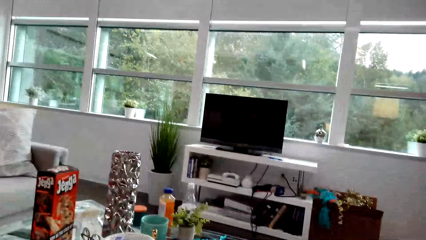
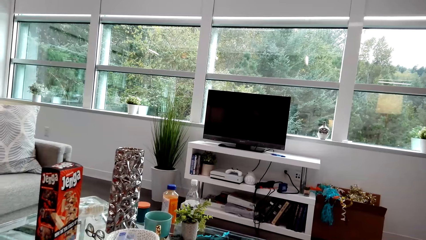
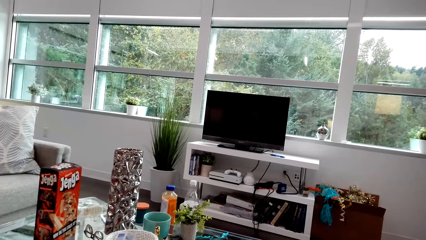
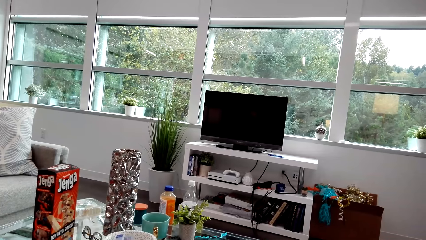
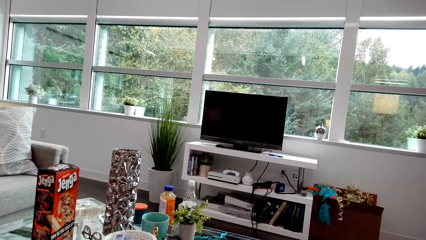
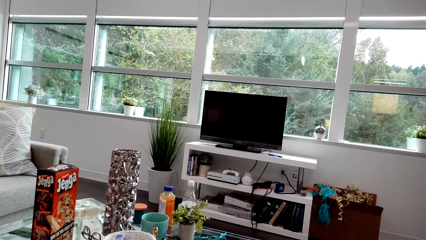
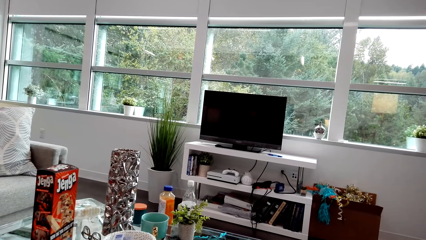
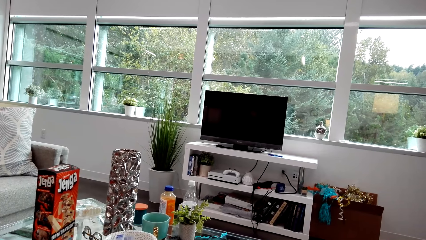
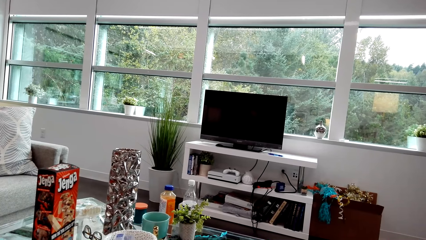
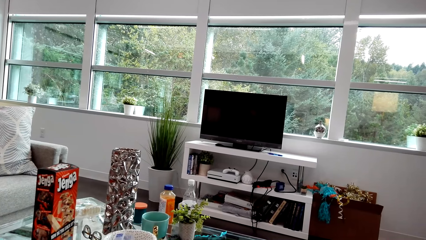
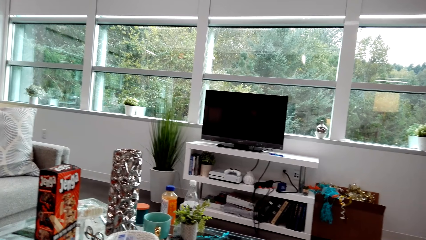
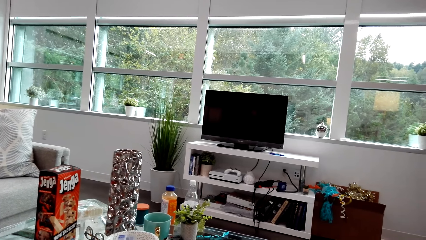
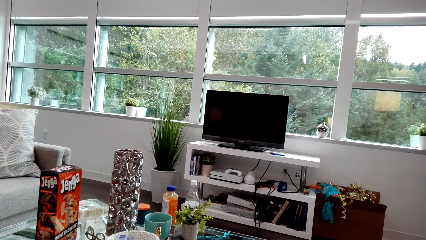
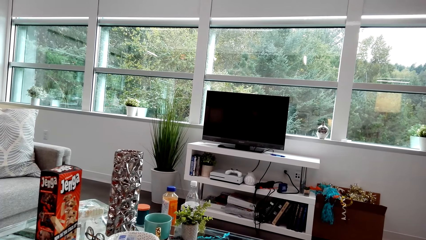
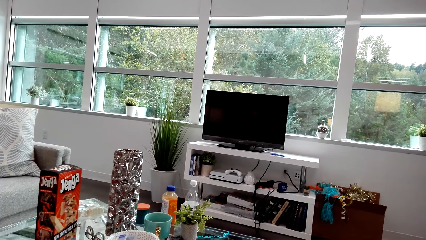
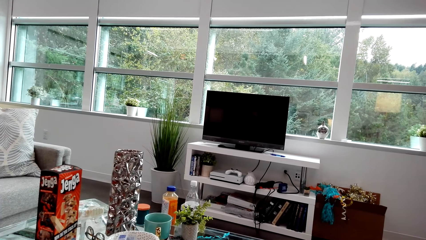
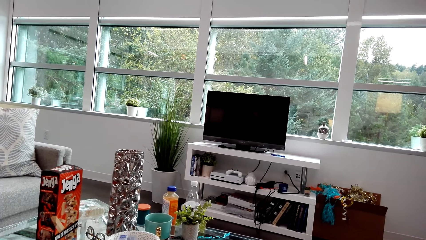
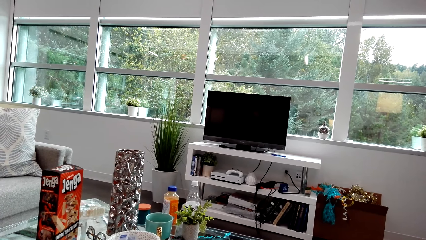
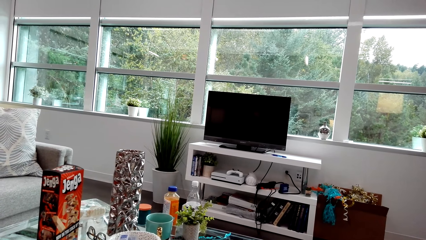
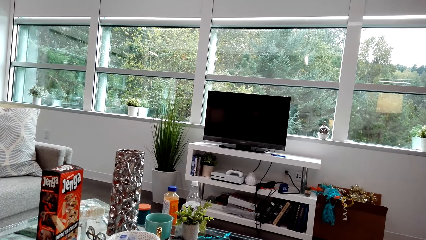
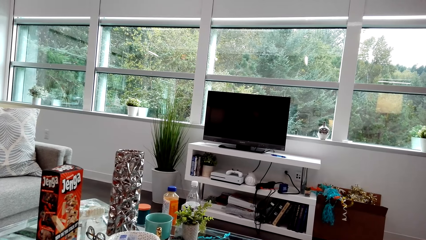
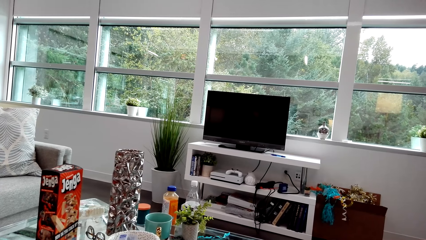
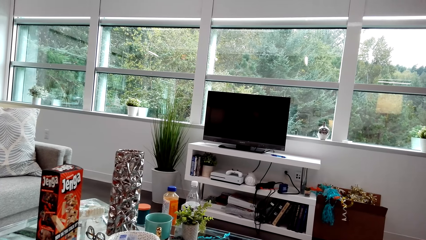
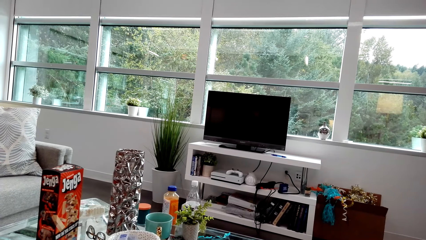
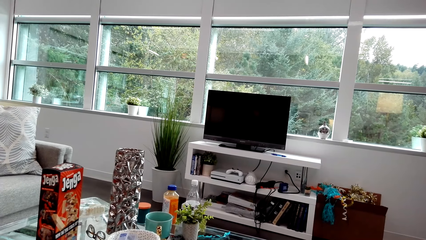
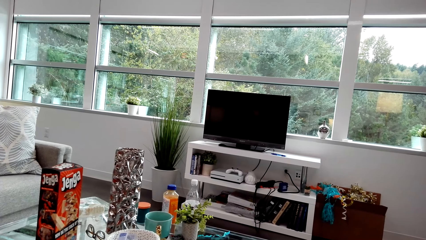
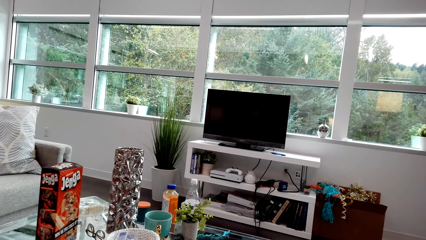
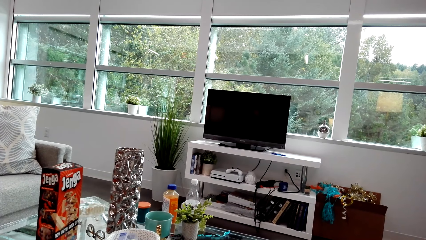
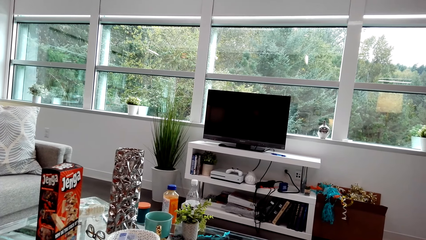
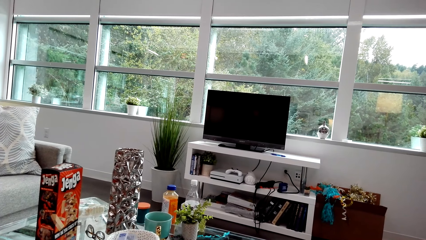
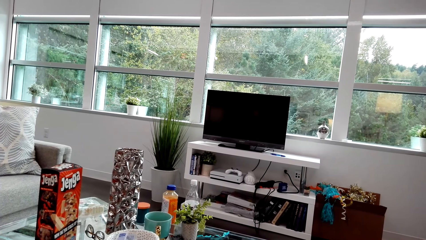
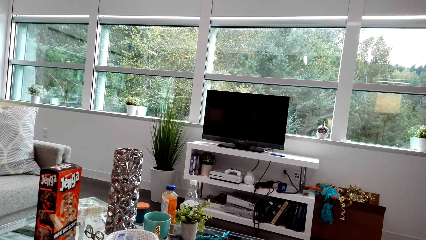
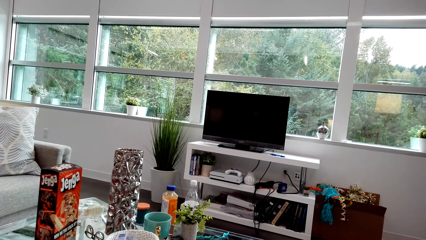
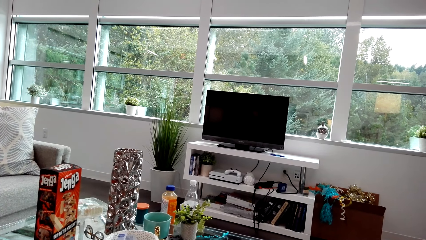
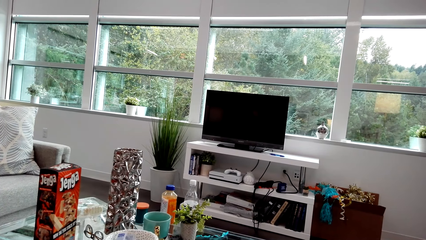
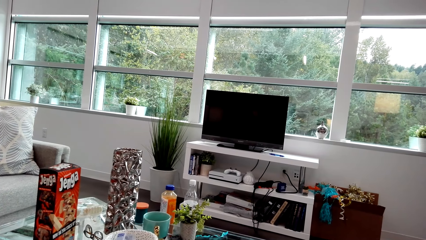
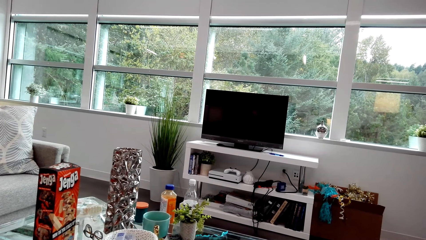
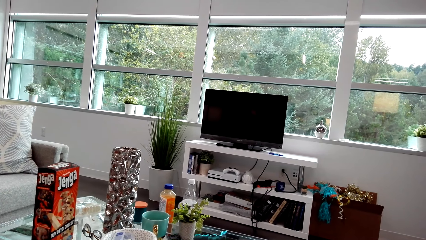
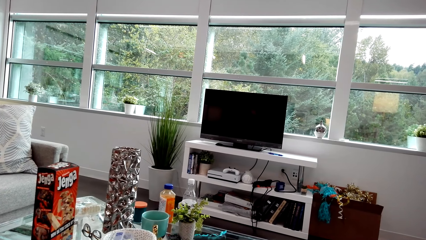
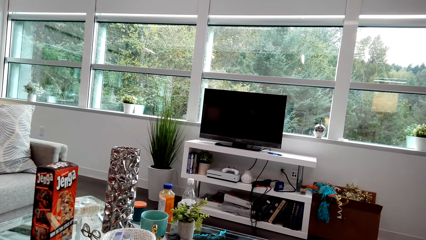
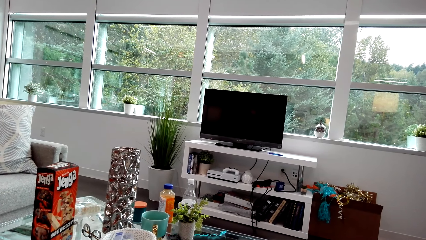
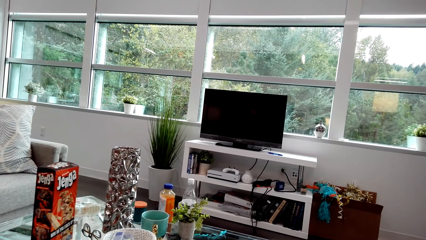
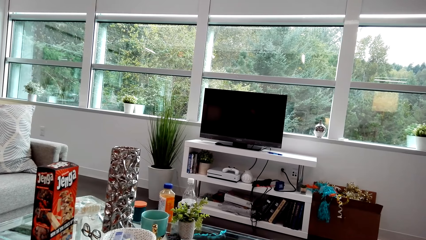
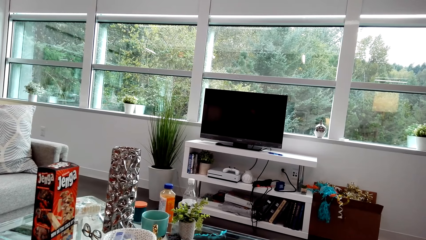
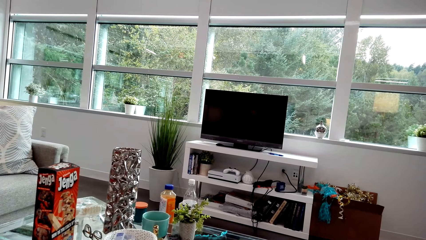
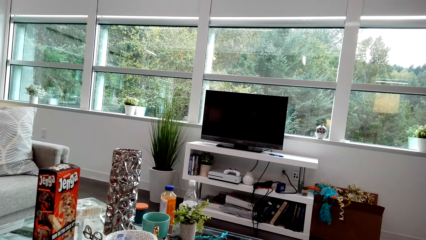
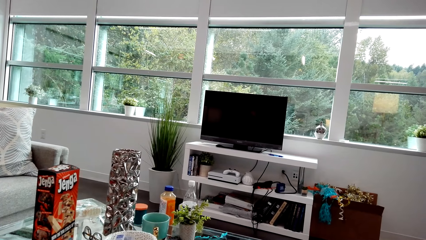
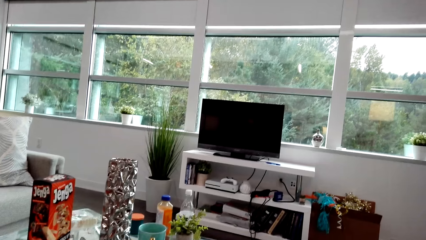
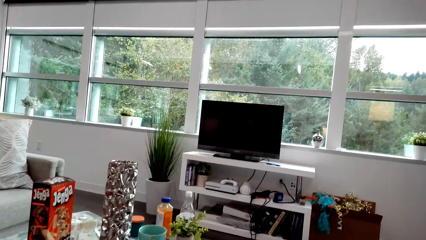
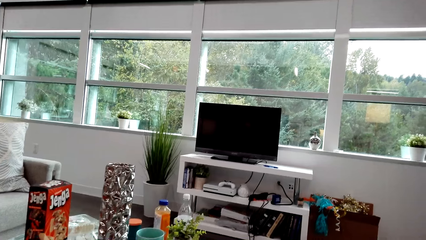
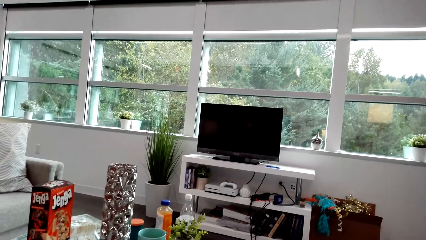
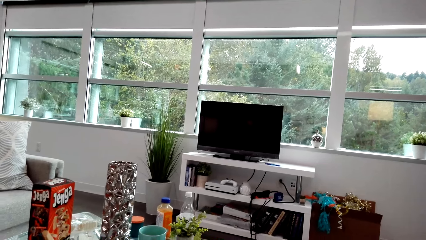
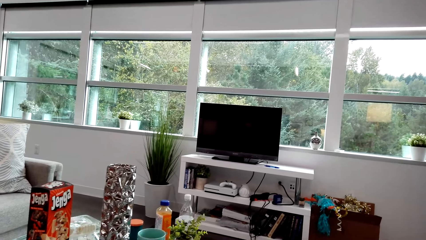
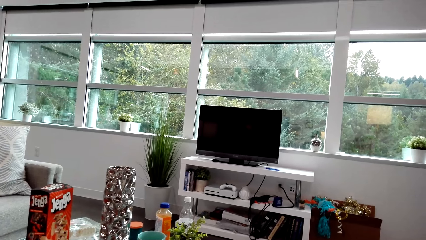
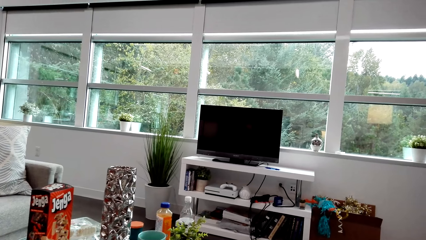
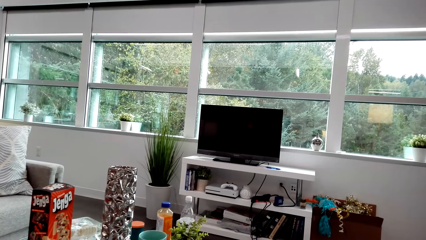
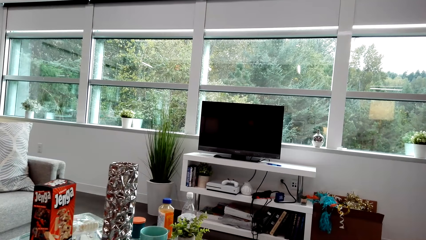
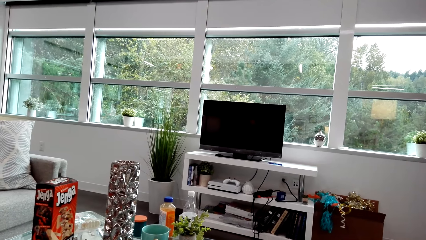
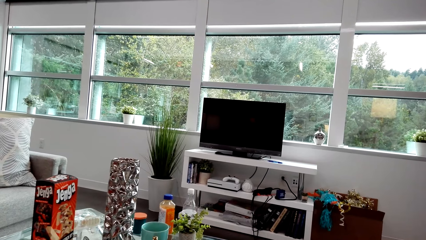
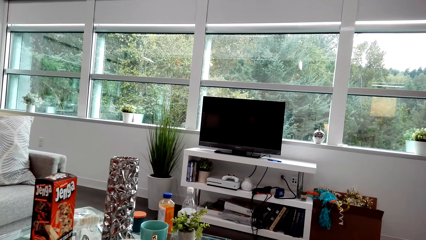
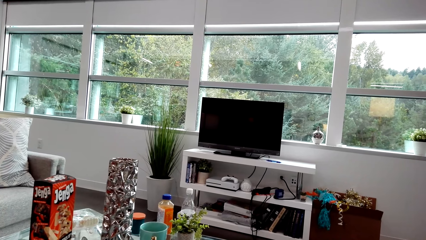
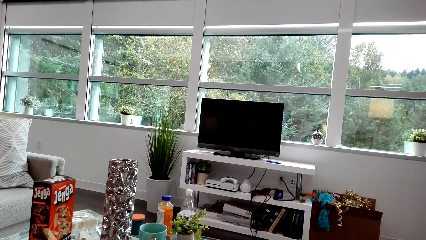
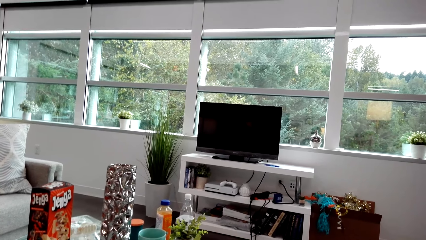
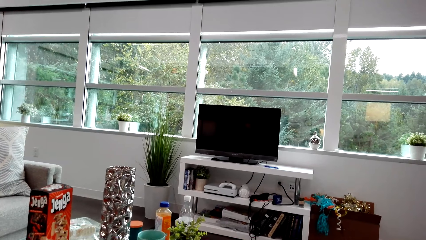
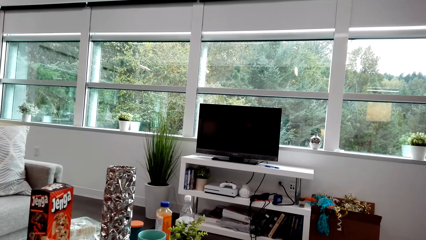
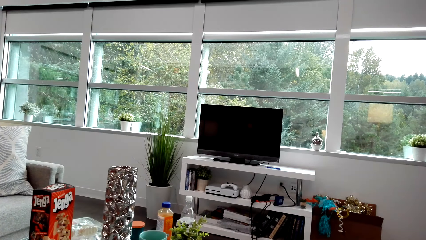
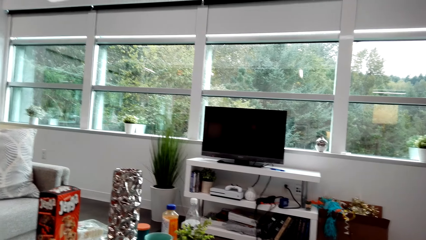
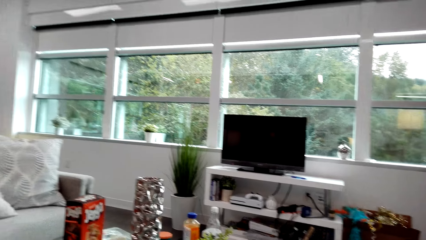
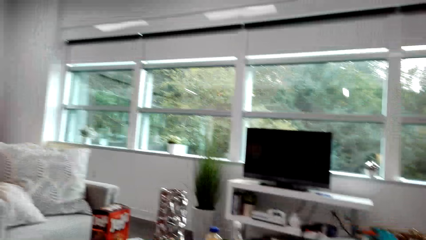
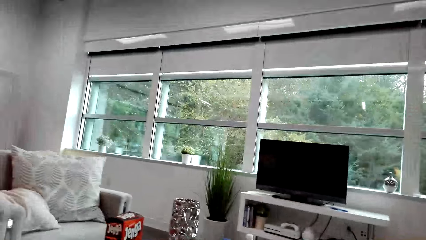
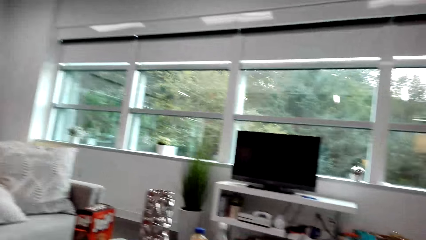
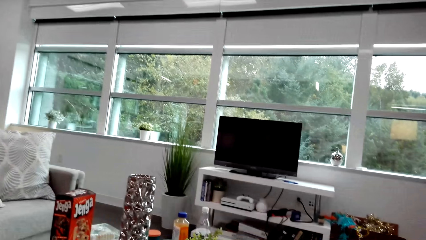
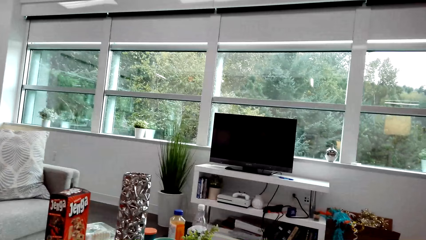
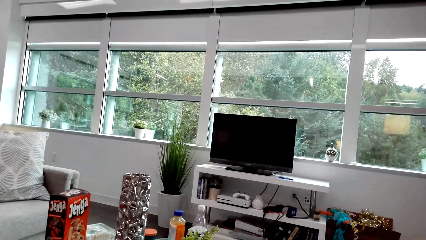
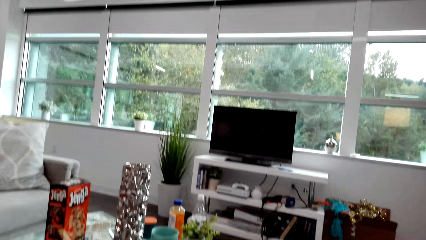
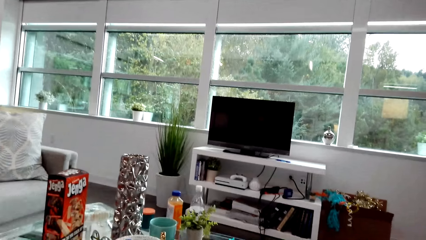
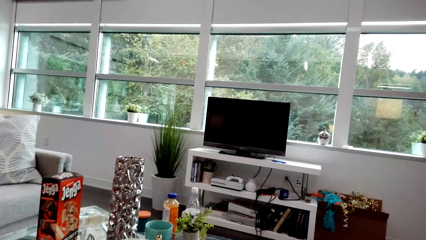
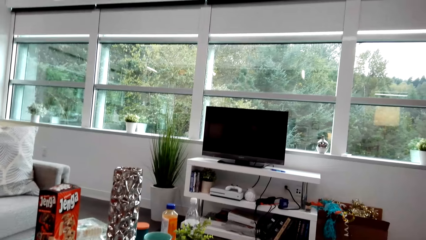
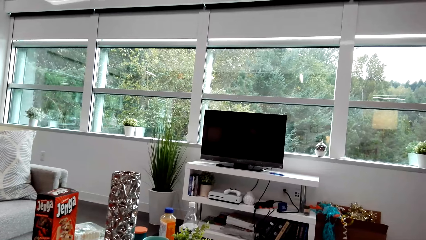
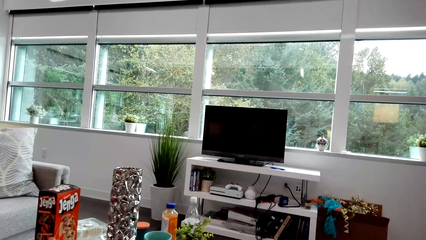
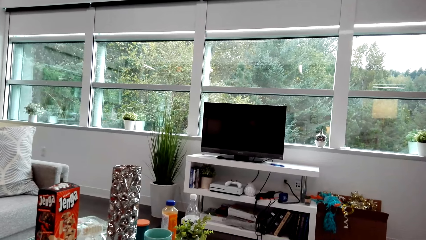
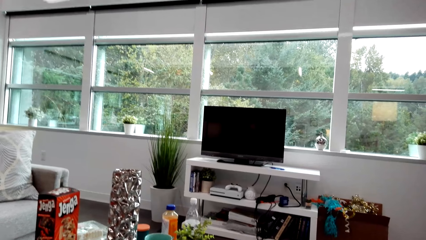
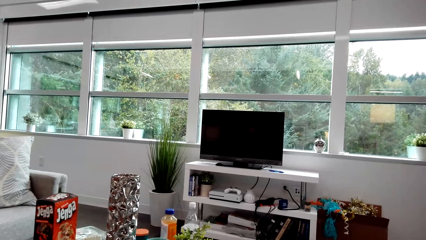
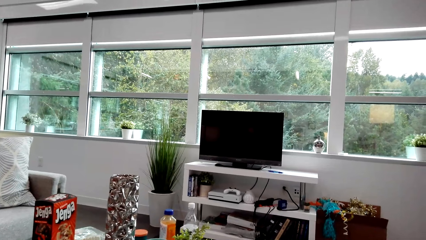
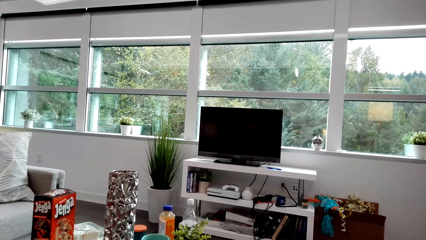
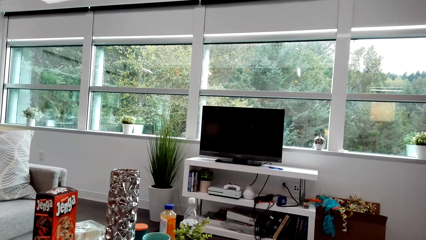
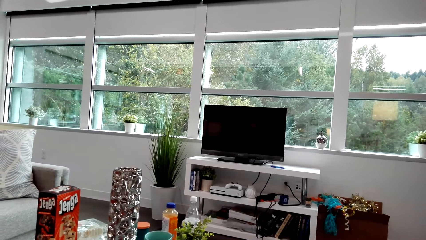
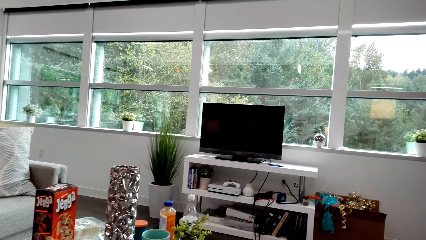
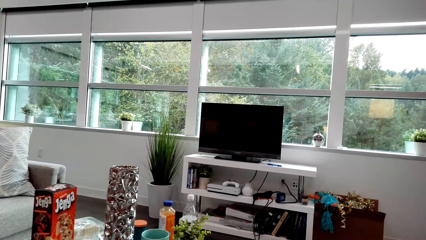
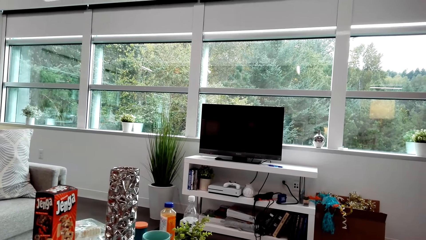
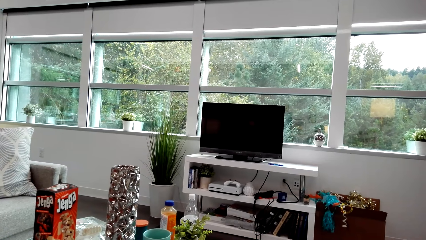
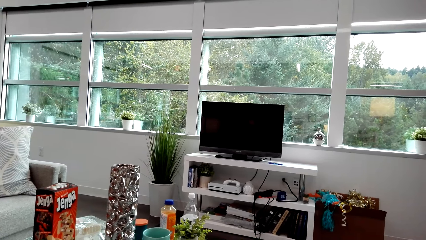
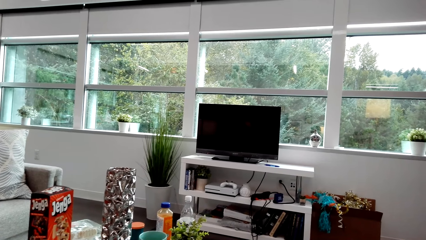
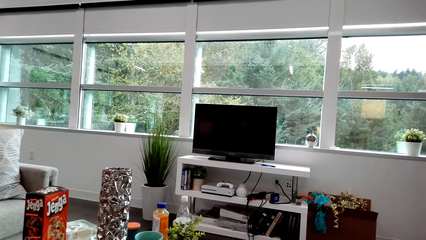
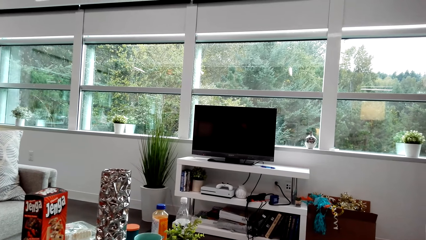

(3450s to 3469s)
The camera wearer looks around. They look around again. A lady dialogues with the camera wearer. The camera wearer dialogues with the lady. They look around. They dialogue with the lady.
